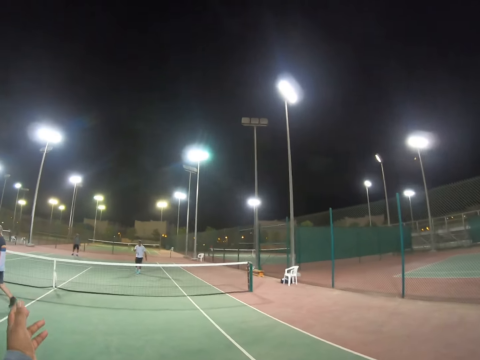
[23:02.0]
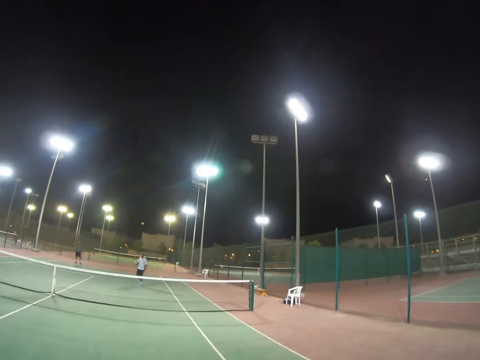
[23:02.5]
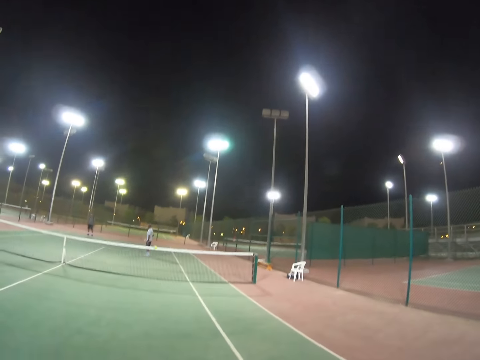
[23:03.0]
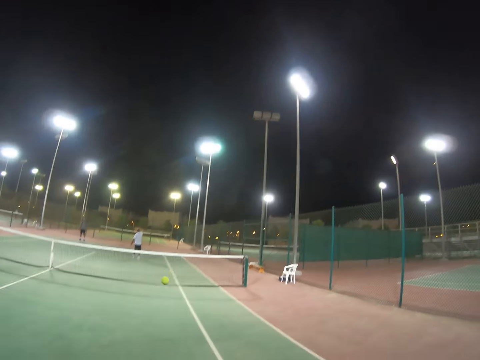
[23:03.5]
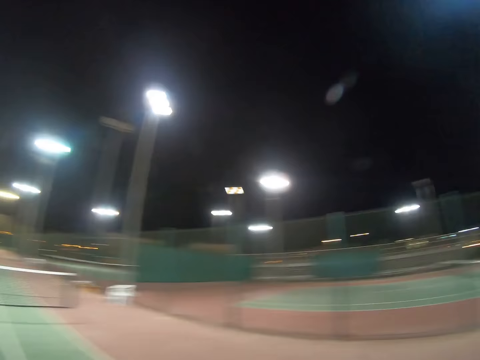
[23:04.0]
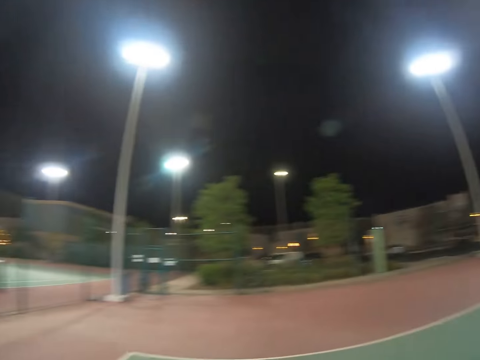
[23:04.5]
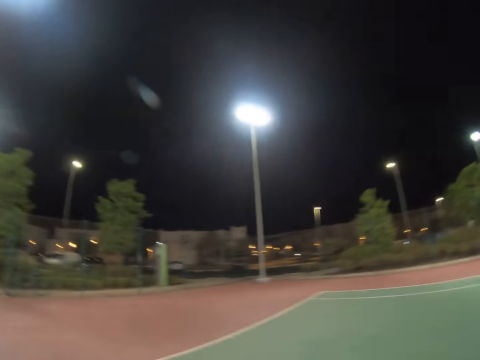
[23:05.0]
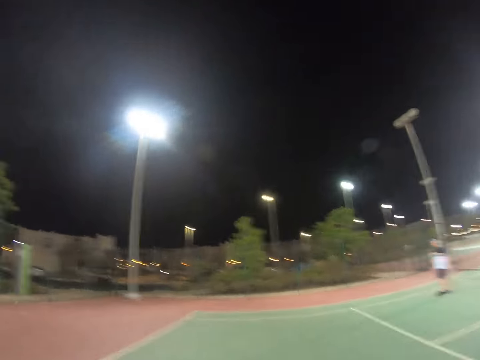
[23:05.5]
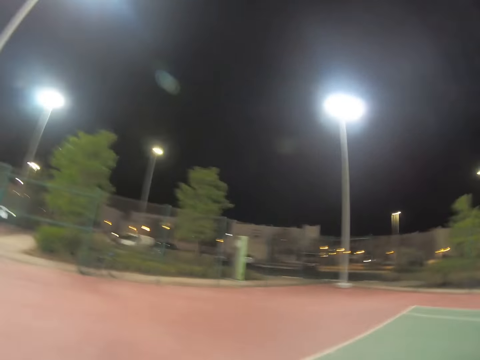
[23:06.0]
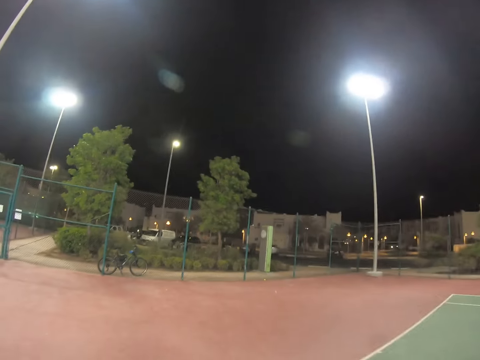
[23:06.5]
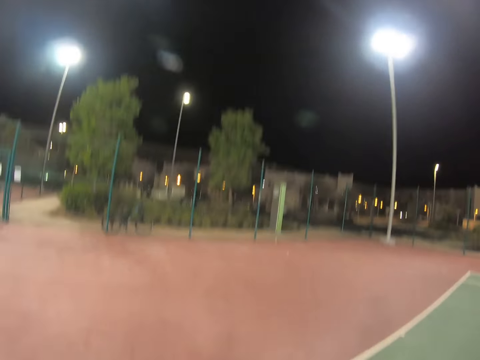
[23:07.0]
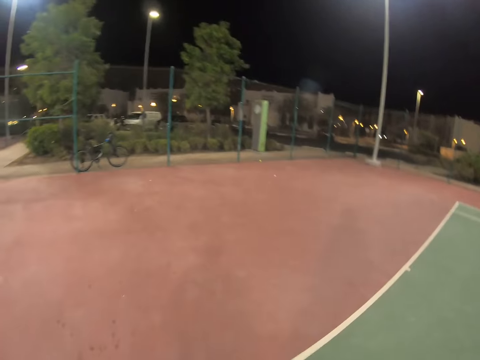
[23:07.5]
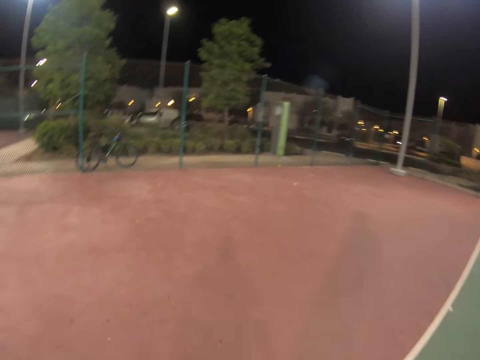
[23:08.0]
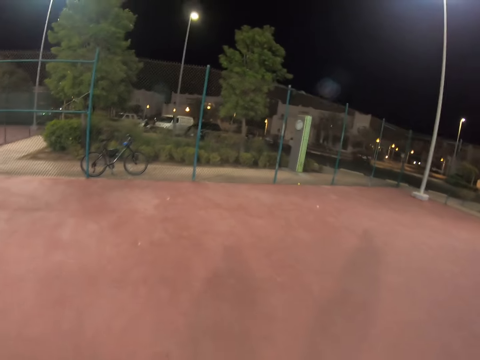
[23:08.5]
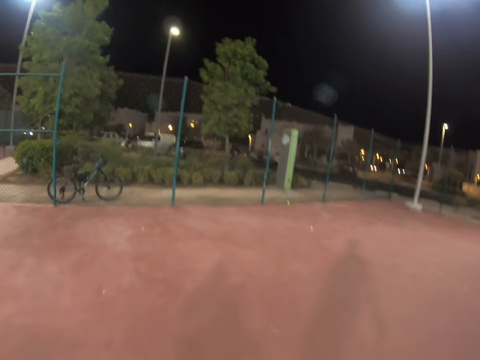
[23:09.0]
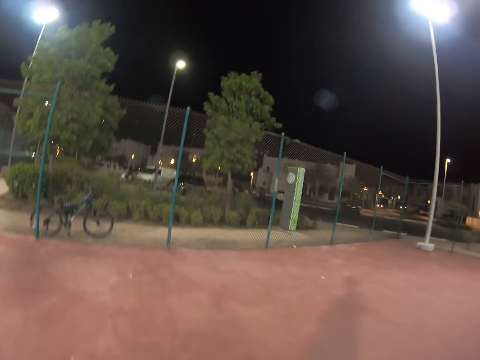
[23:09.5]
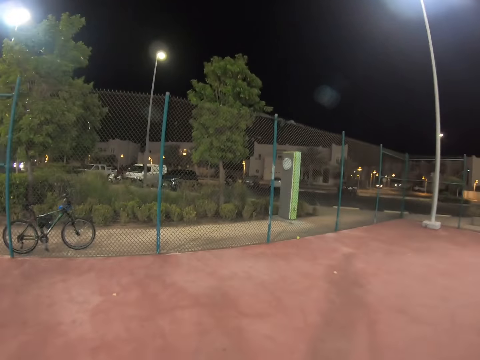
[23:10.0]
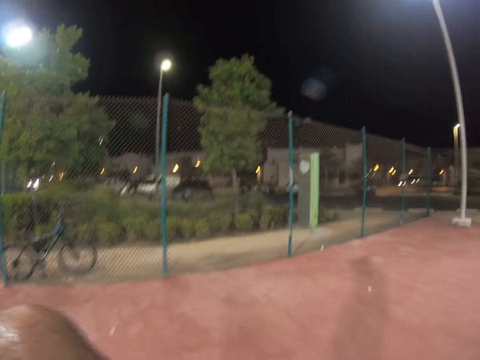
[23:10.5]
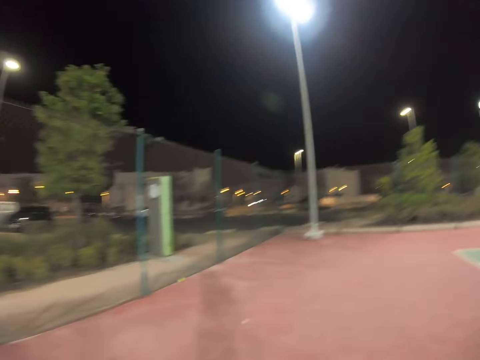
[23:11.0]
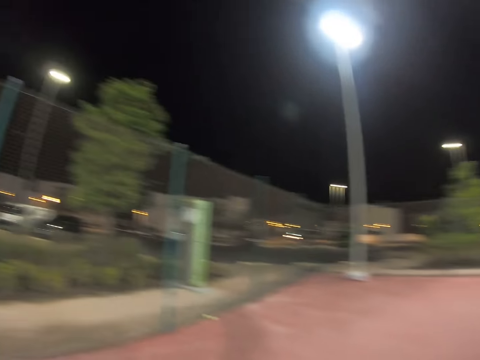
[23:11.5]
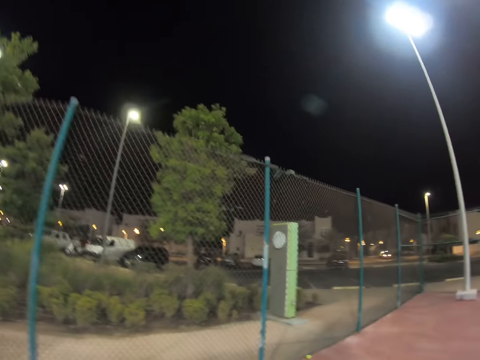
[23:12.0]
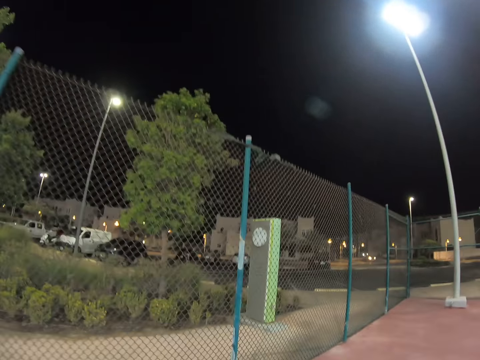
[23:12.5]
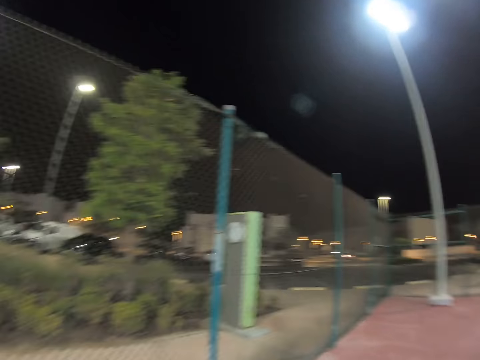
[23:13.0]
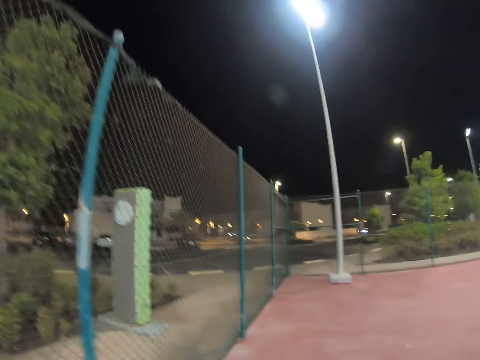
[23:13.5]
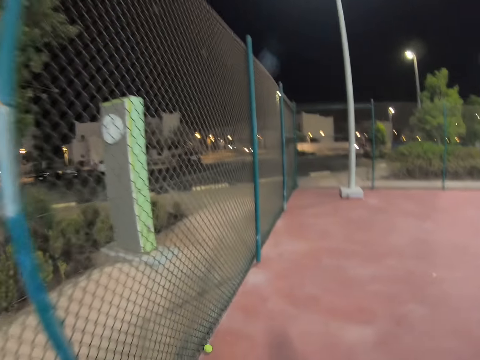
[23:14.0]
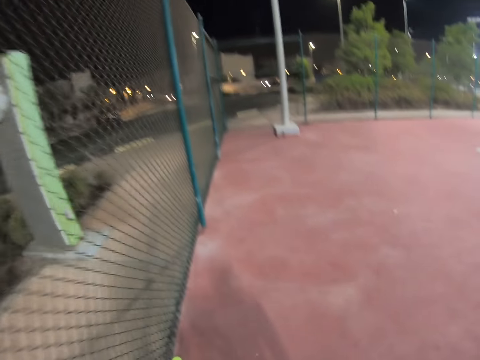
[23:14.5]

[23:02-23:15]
A man hits the ball to the camera wearer. The camera wearer takes the ball. The man plays tennis. The camera wearer looks at the background. They move to the edge of the court. They walk to the ball.

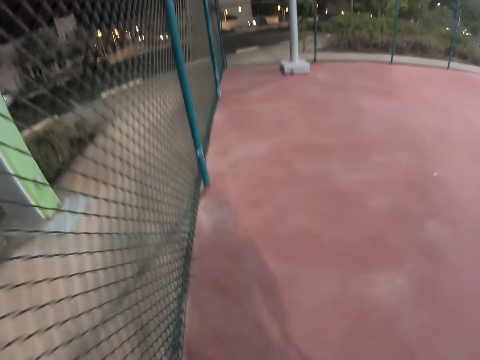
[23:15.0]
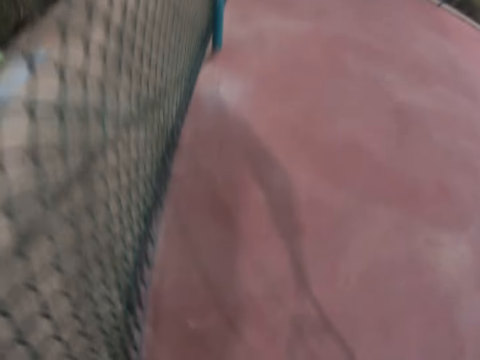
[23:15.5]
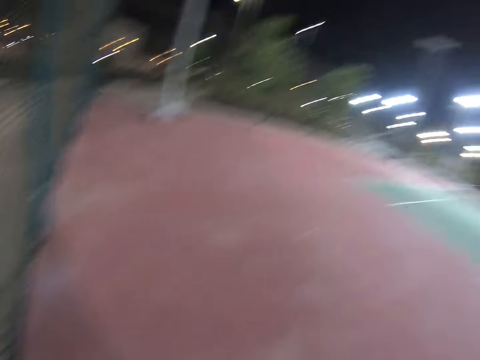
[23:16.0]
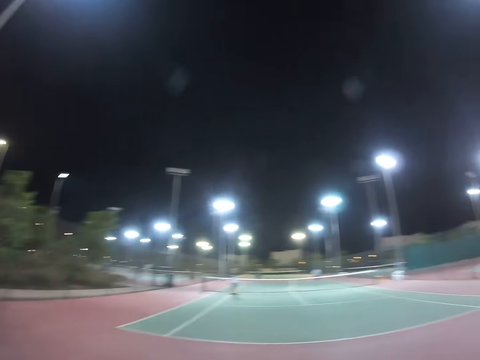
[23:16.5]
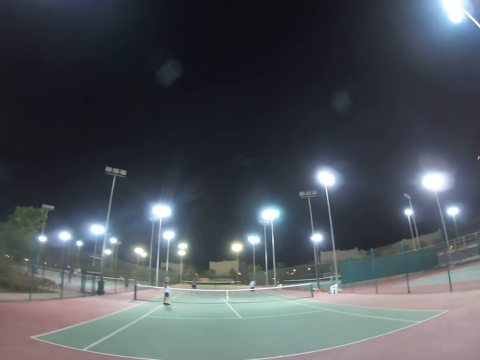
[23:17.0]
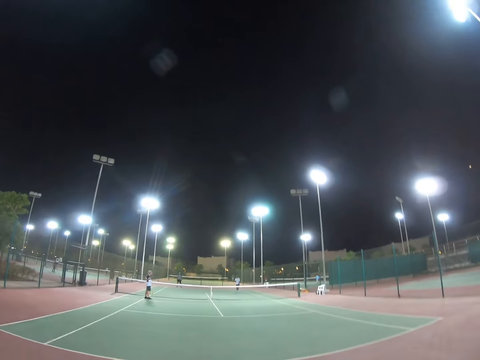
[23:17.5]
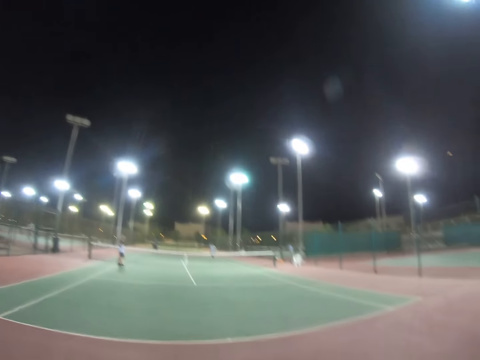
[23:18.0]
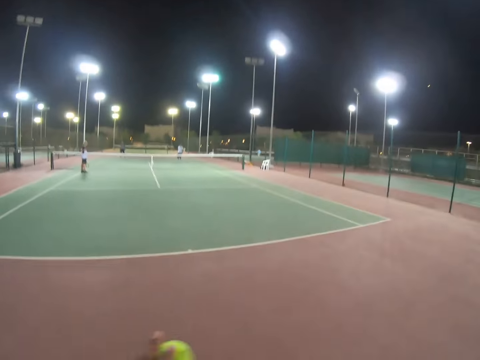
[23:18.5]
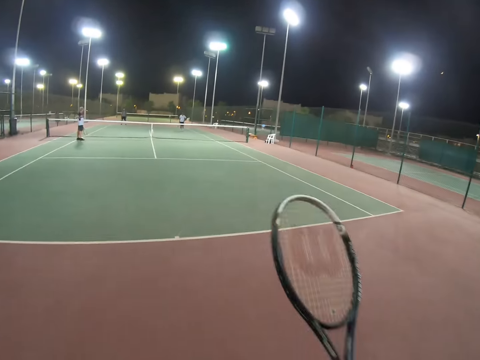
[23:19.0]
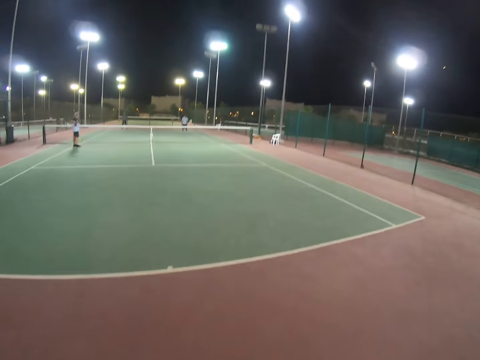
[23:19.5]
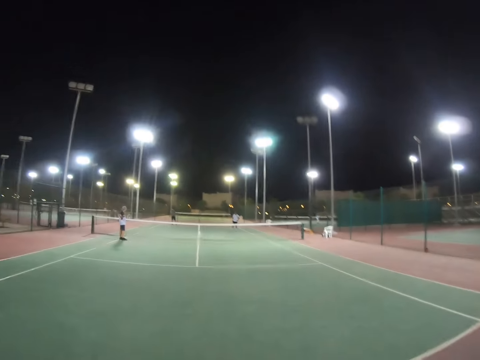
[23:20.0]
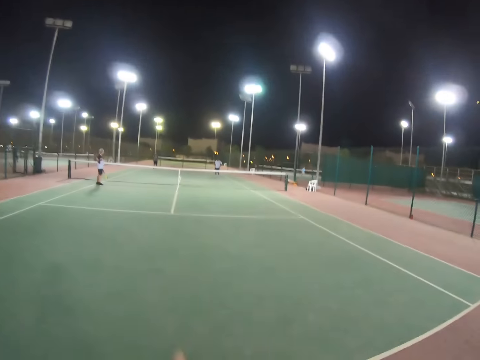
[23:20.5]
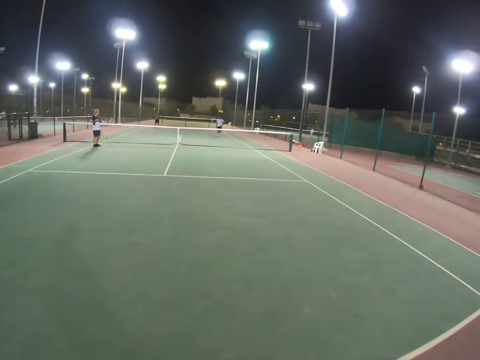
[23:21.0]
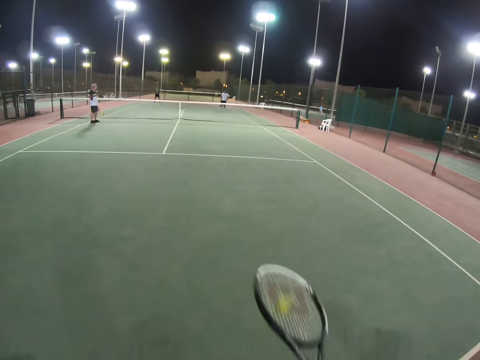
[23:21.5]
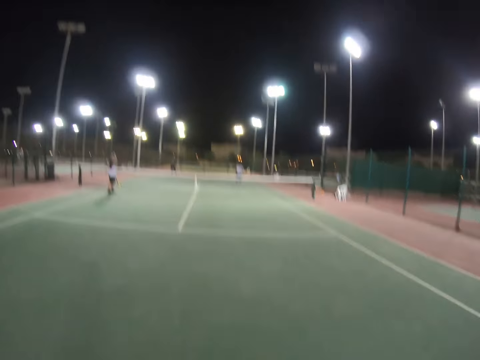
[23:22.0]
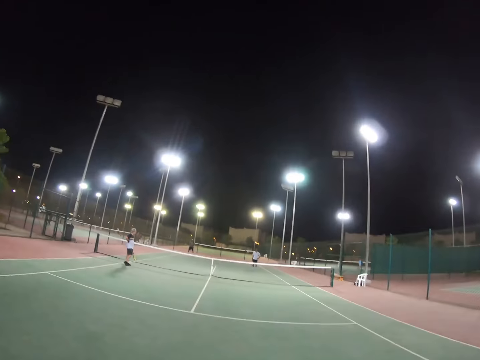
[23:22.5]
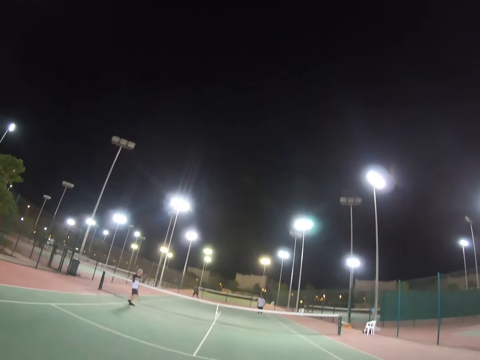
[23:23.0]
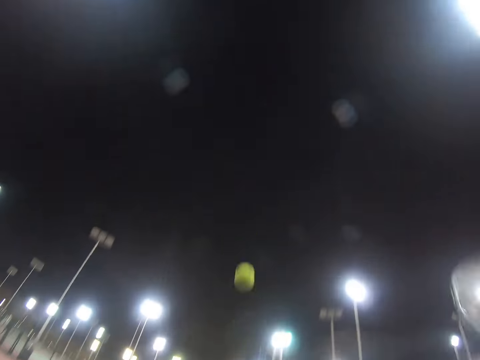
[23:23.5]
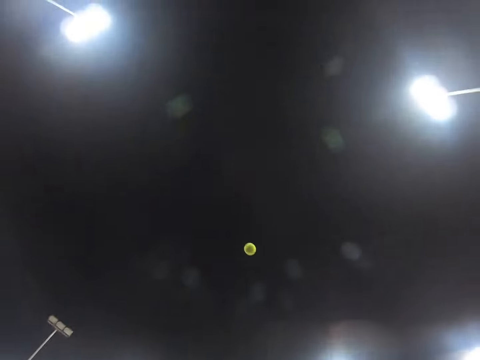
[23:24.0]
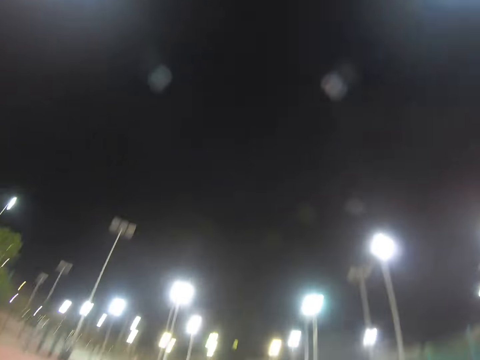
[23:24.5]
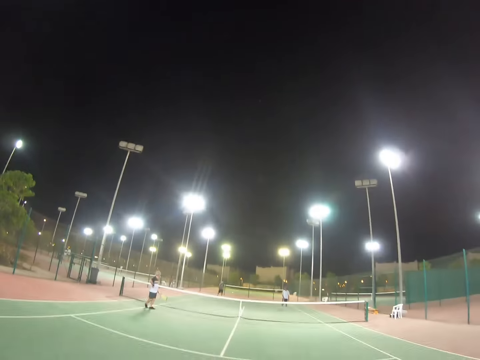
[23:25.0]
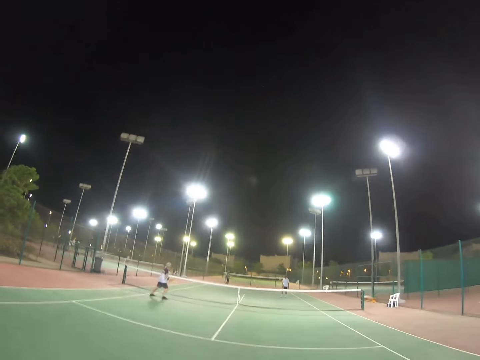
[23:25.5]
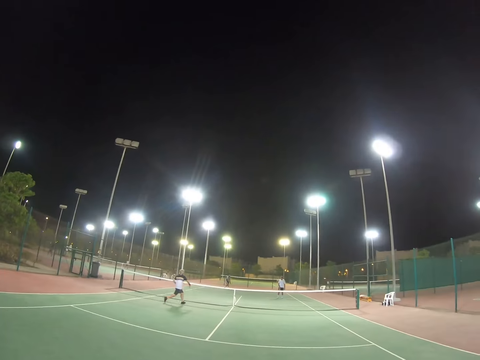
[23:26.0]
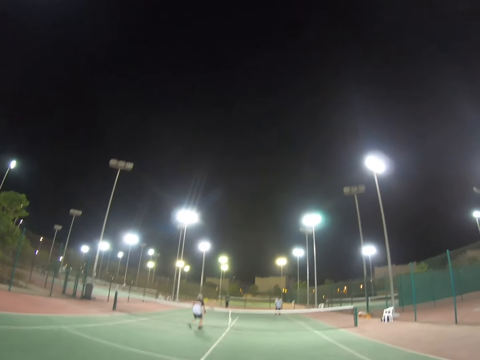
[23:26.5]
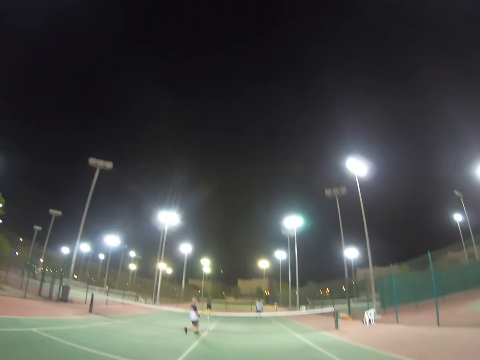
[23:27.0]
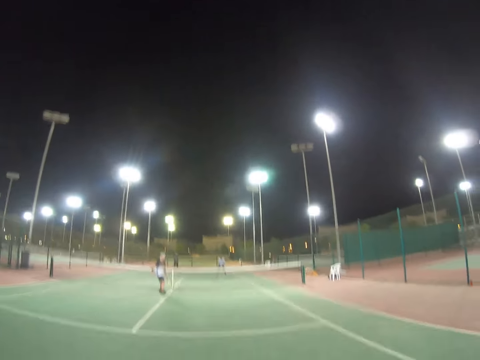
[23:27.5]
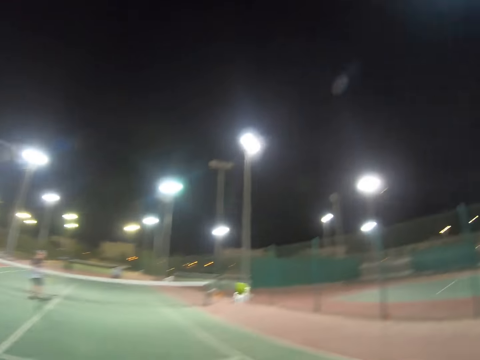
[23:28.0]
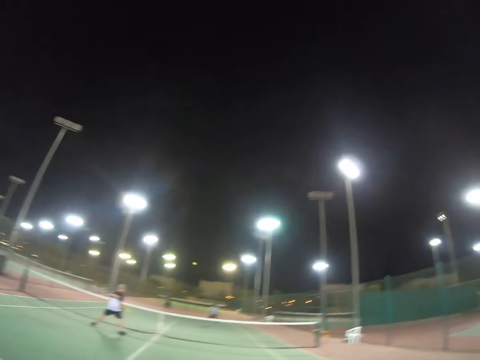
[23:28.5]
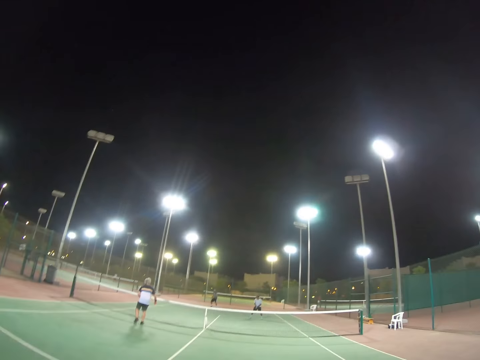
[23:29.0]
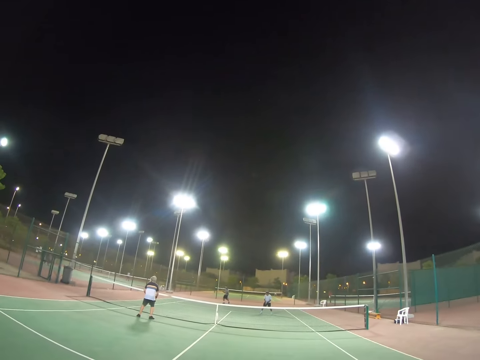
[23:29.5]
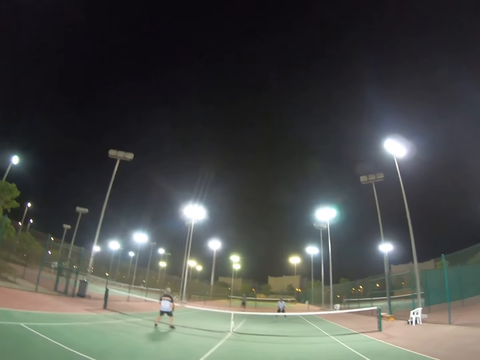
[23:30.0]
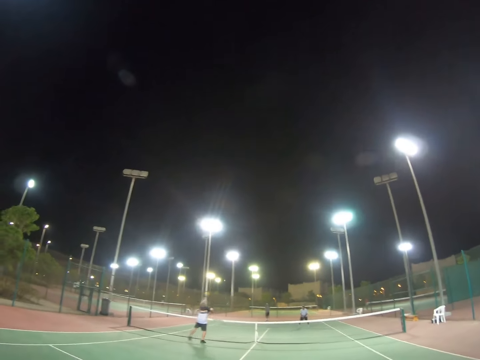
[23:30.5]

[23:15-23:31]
The camera wearer picks up the ball. They walk. They bounce the ball on the court with the racket. They serve the ball. A man moves to the ball and hits the ball. Another man moves. The camera wearer hits the ball. They play tennis. The first man hits the ball and plays tennis.
